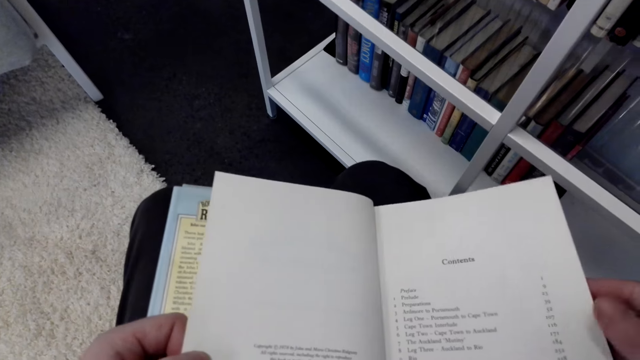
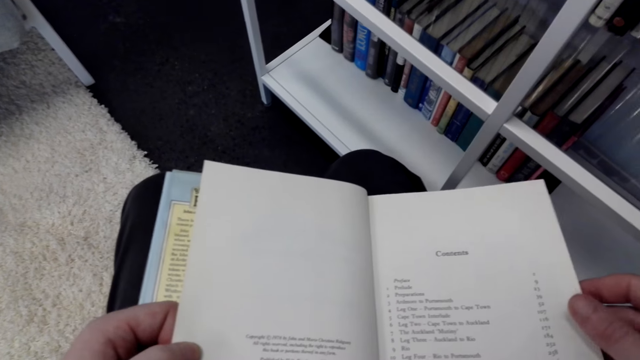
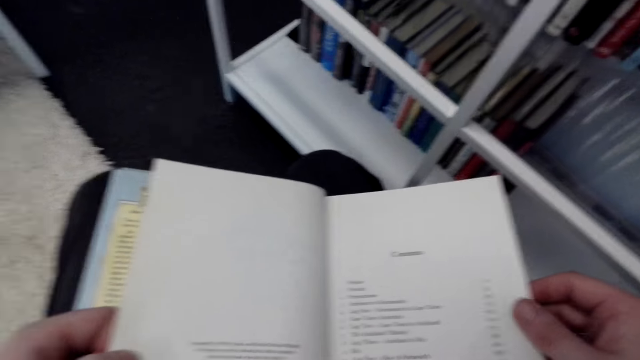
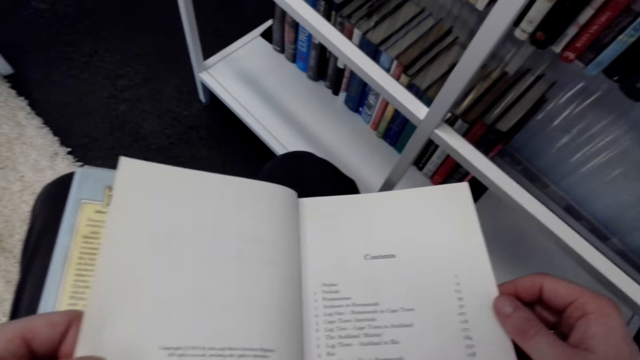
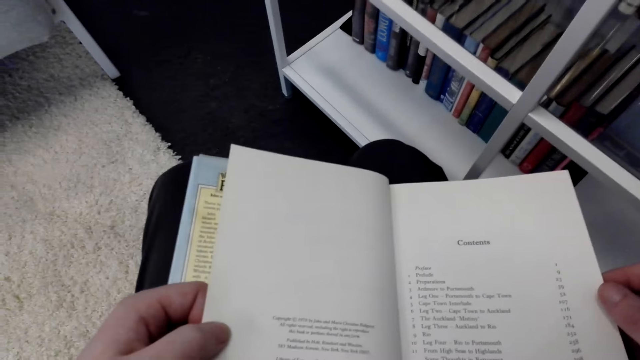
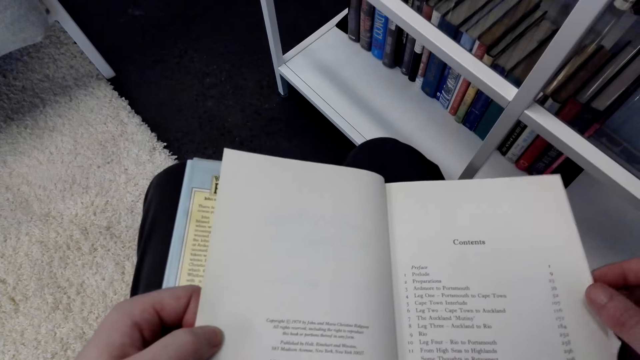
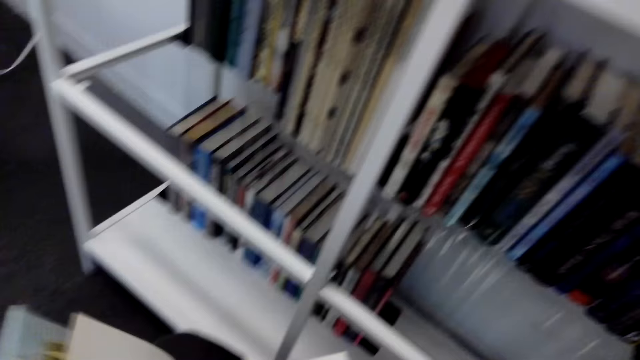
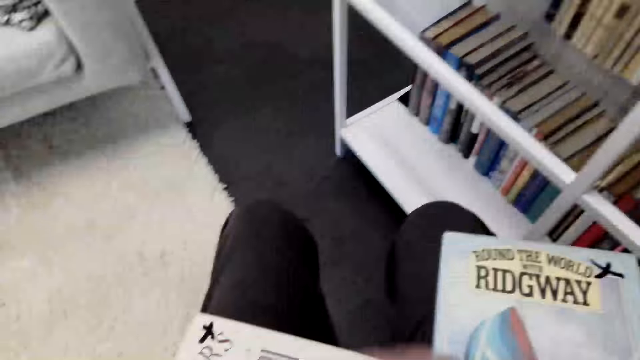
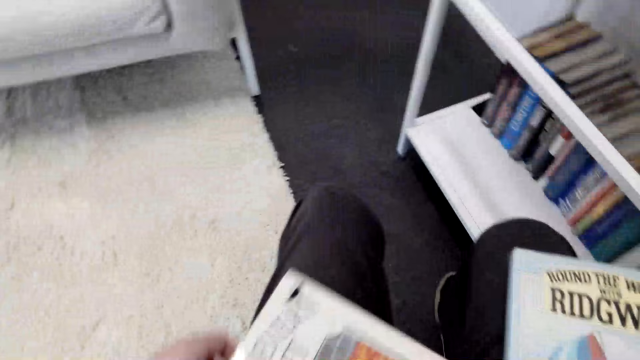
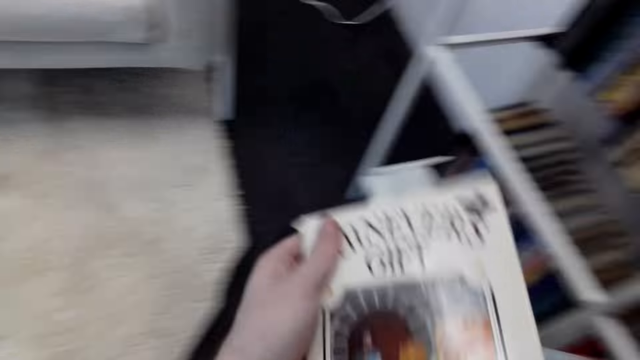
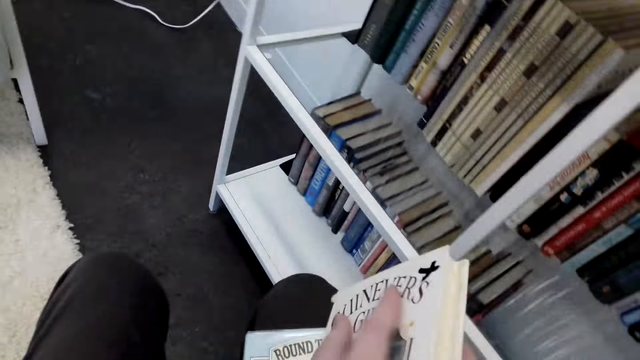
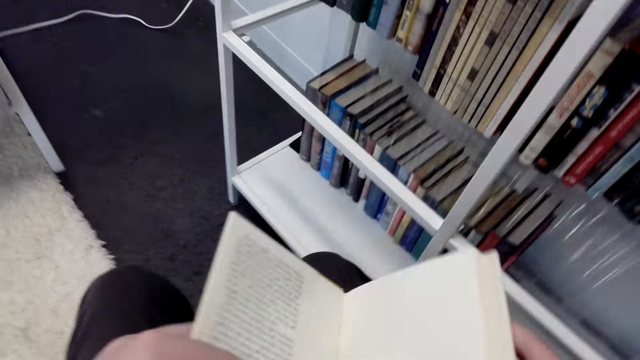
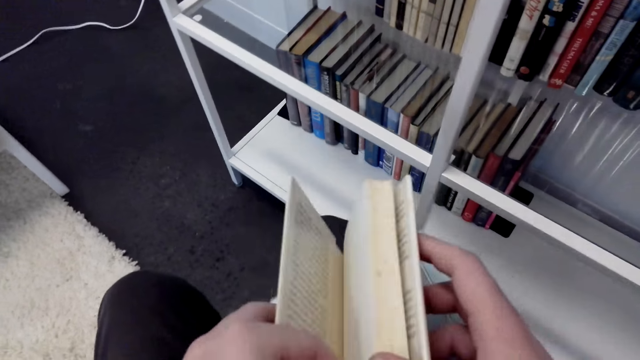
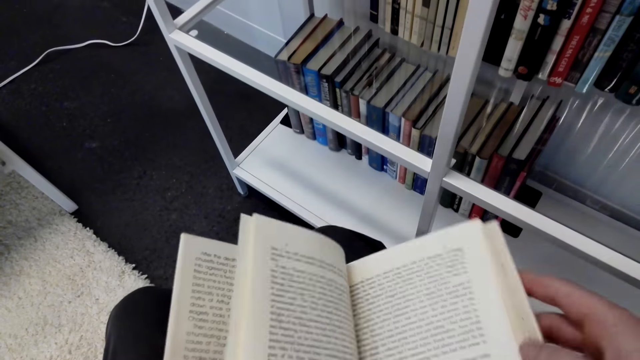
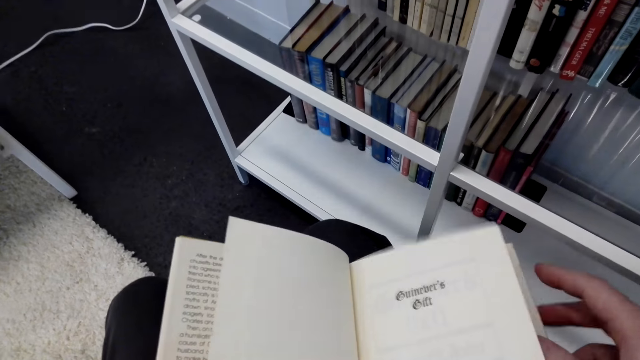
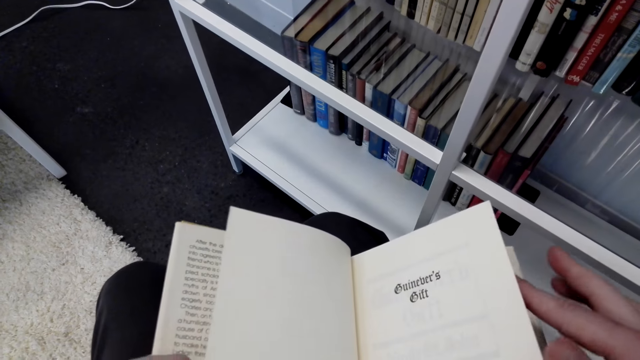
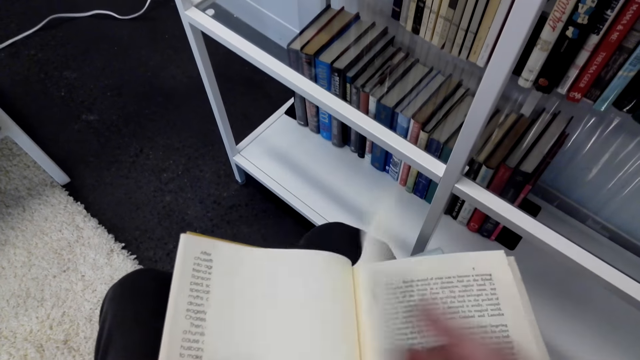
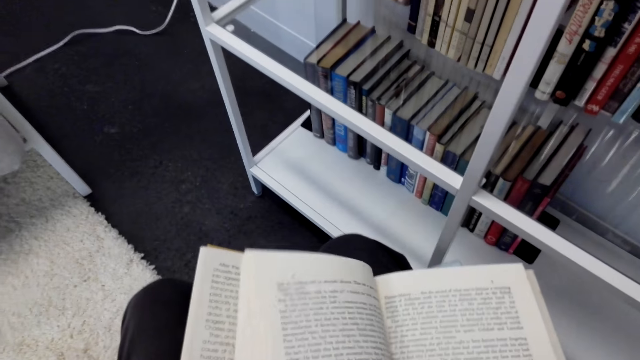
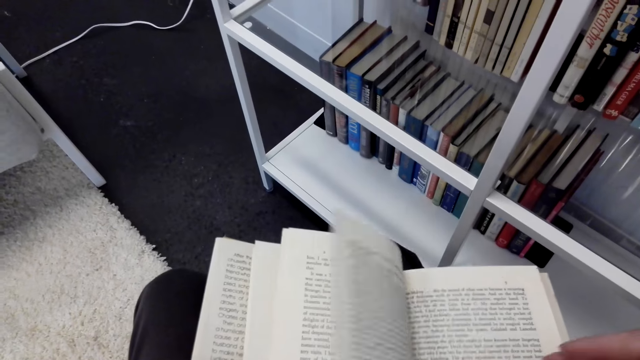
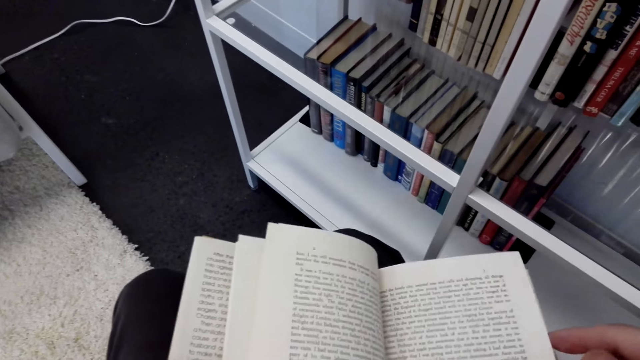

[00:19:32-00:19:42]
The camera wearer closes the book. They open the book.

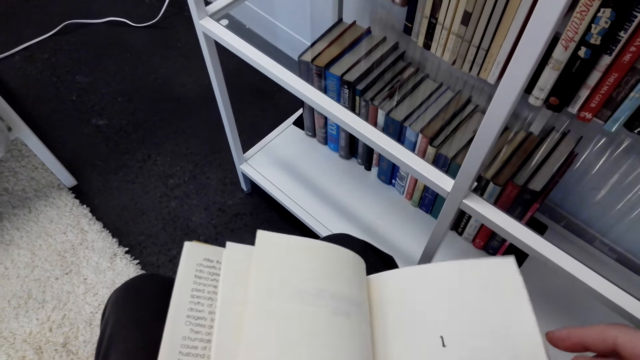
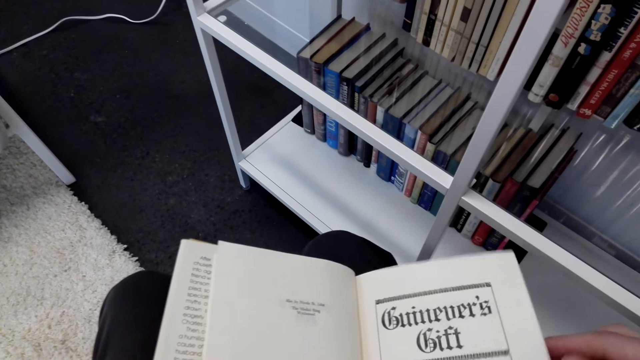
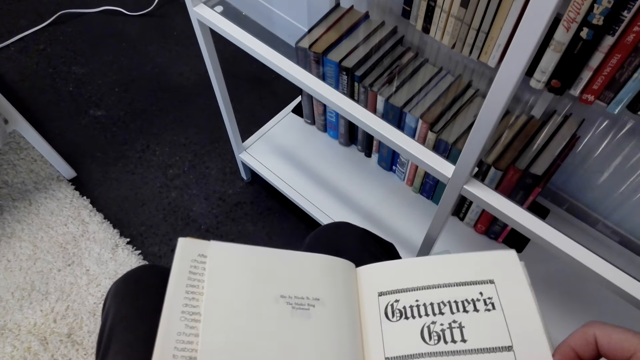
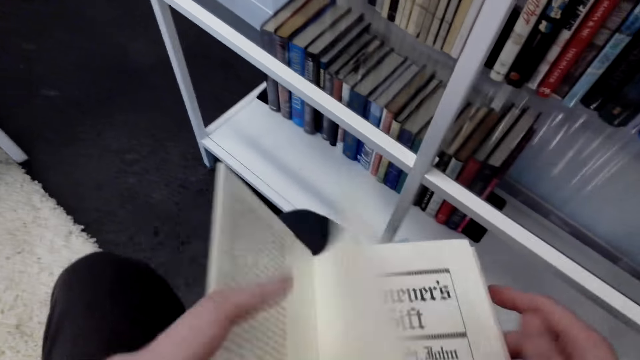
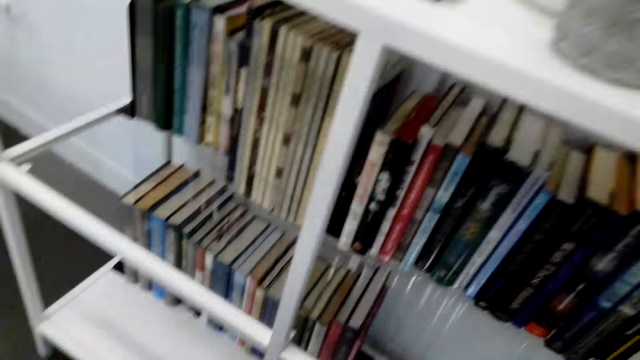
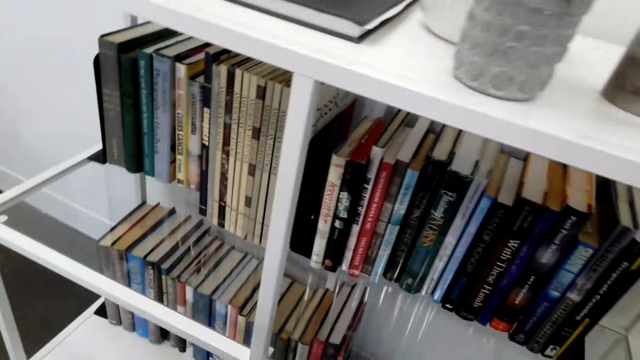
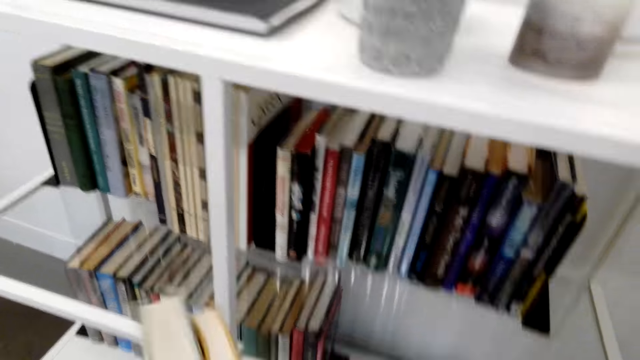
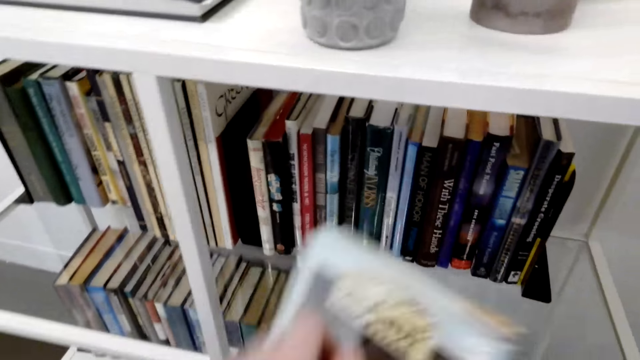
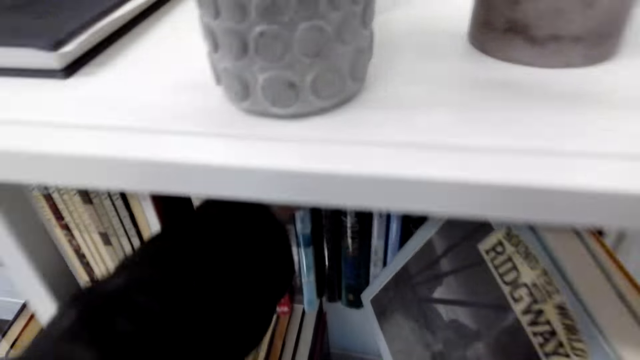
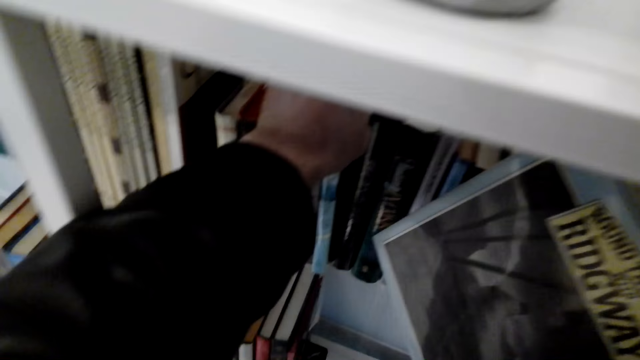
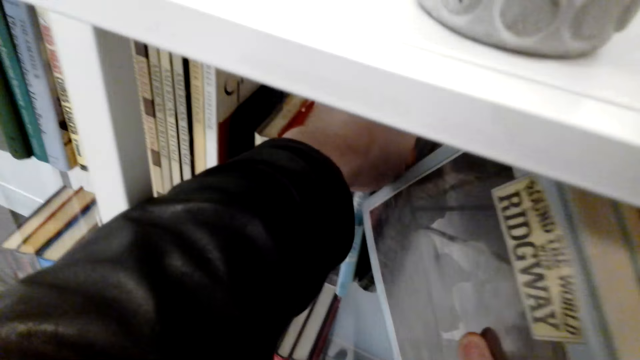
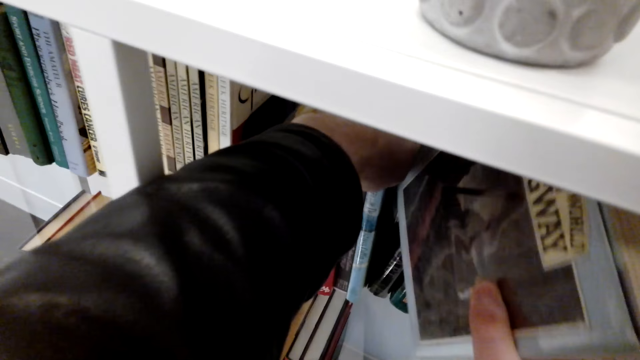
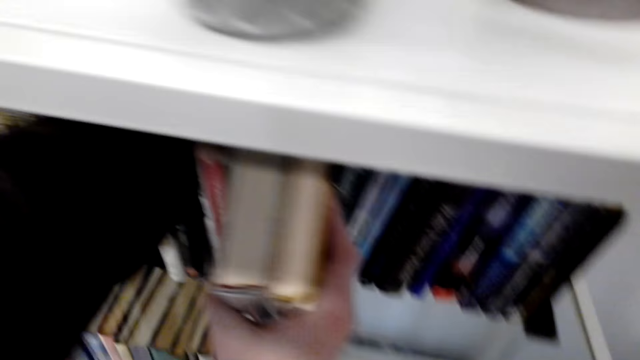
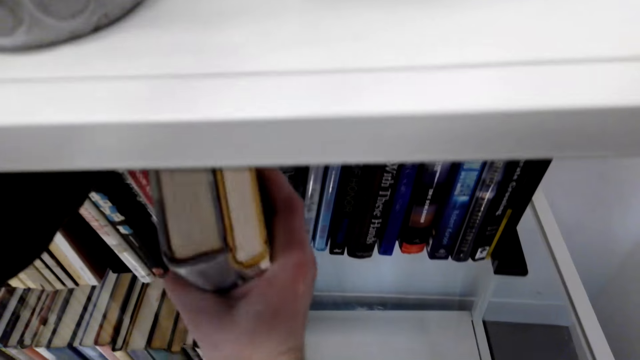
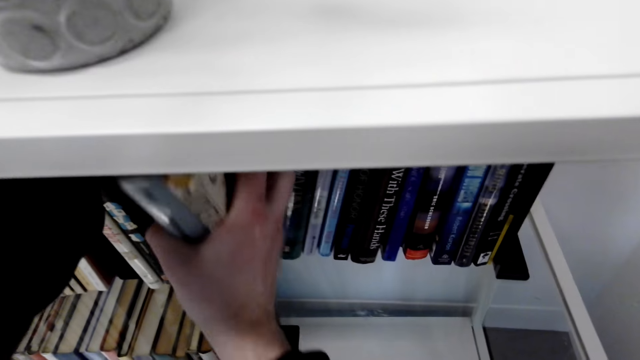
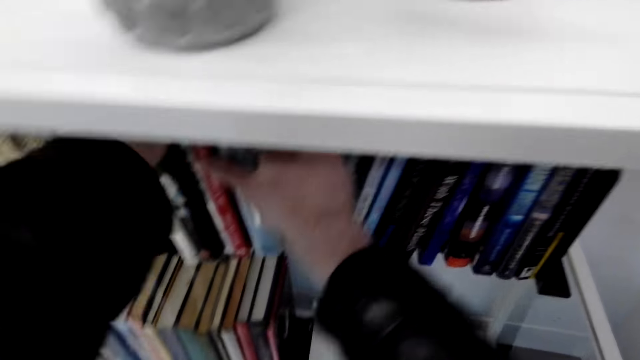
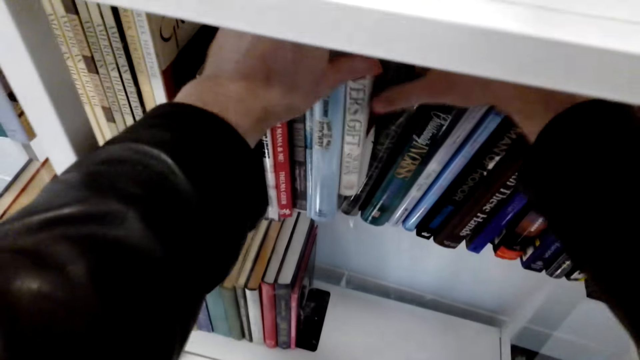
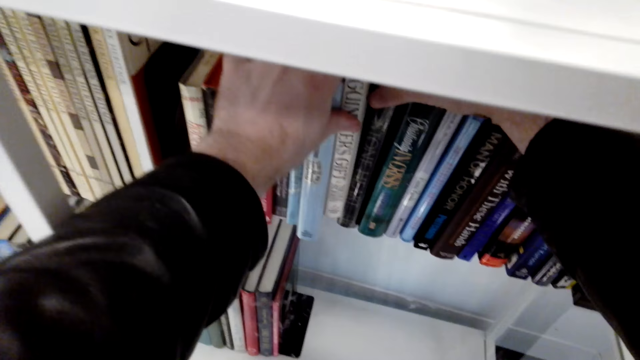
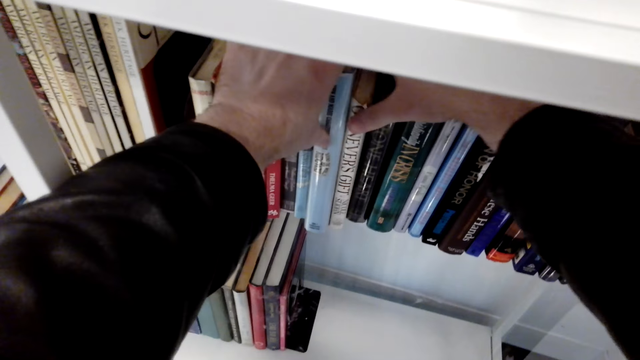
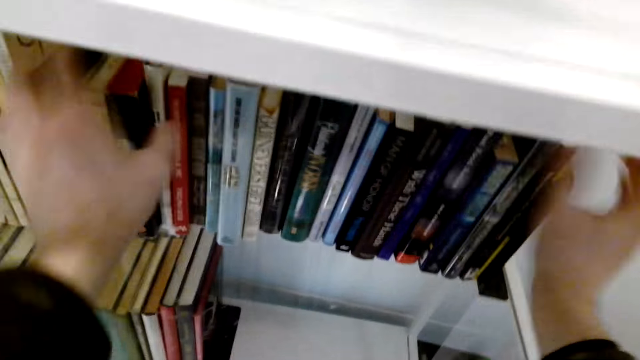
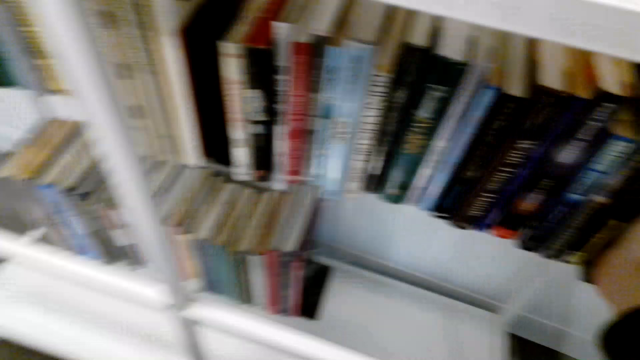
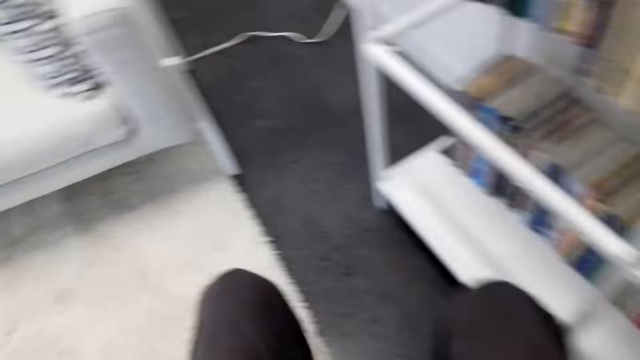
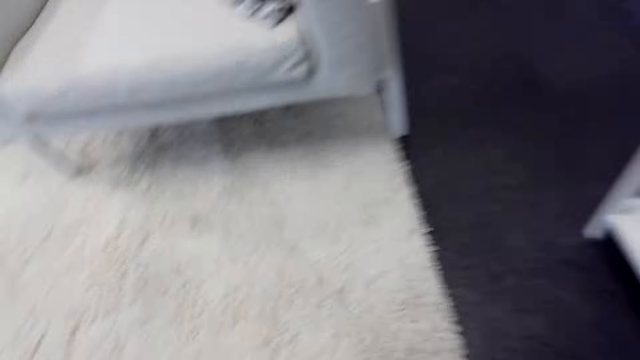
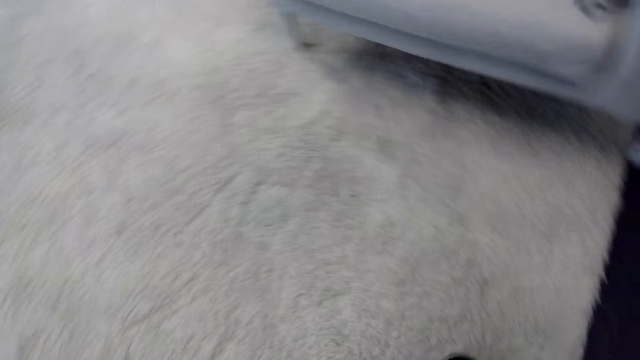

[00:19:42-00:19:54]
The camera wearer closes the book. They put the books on the shelf.
